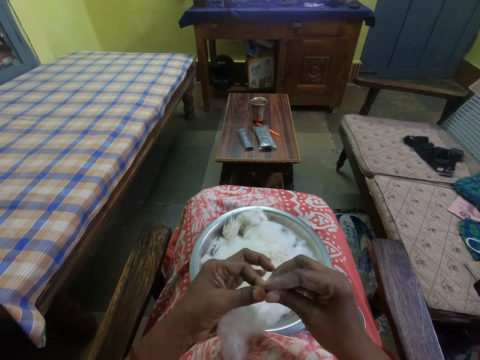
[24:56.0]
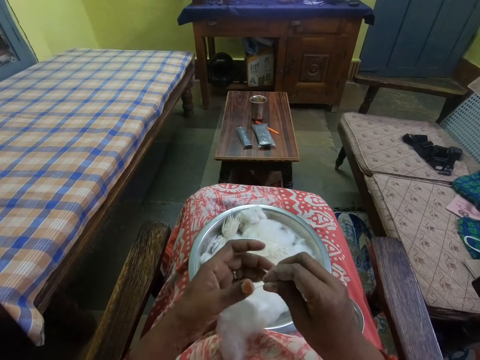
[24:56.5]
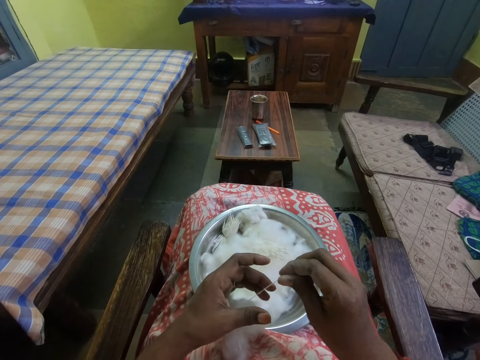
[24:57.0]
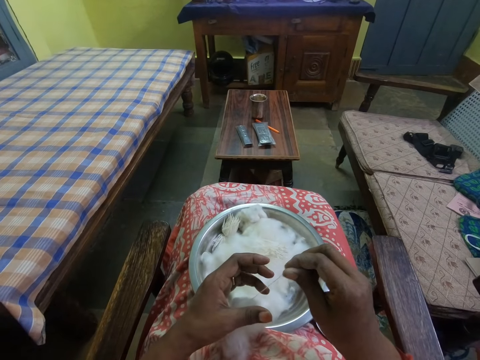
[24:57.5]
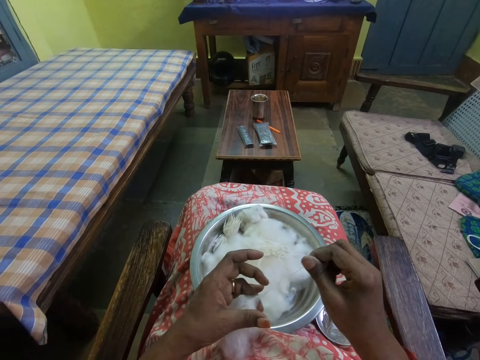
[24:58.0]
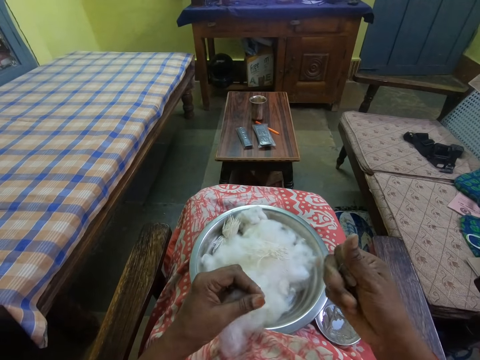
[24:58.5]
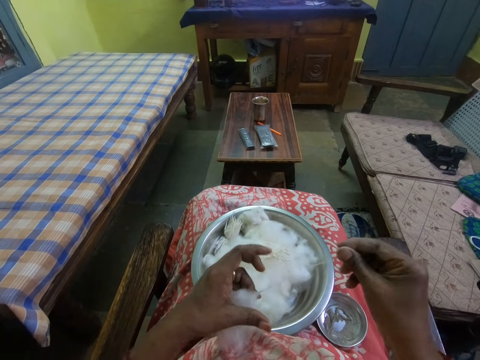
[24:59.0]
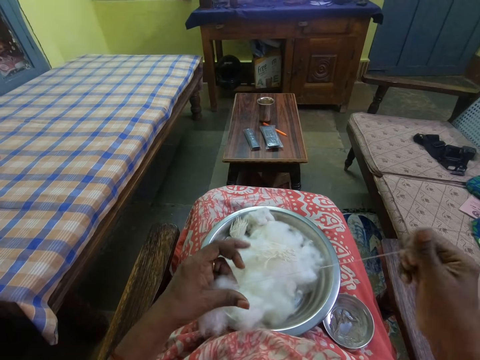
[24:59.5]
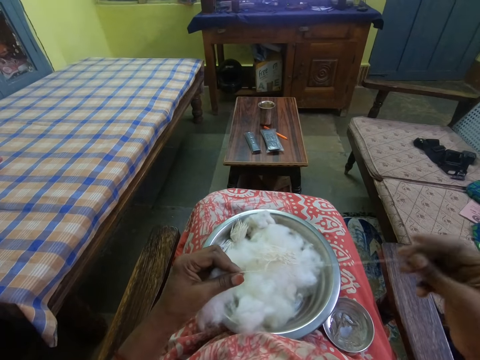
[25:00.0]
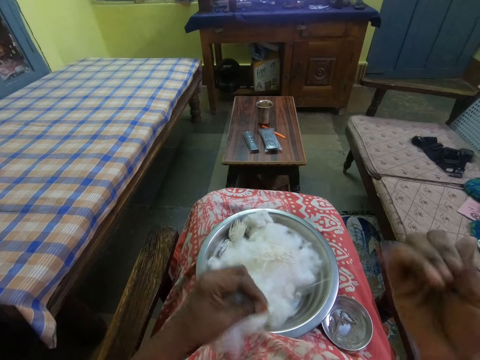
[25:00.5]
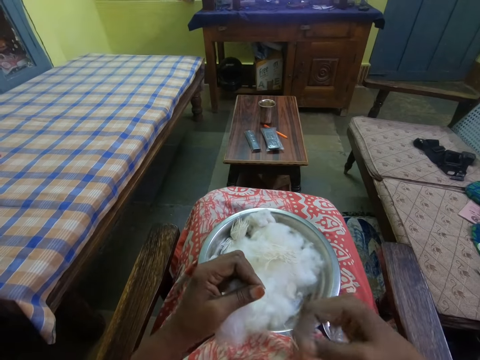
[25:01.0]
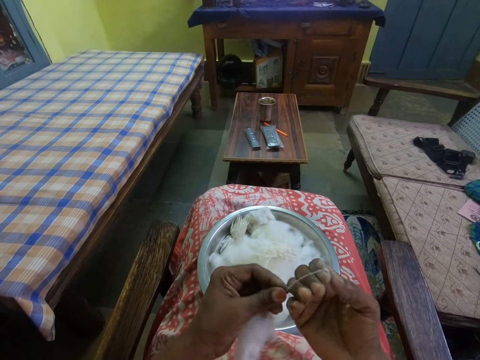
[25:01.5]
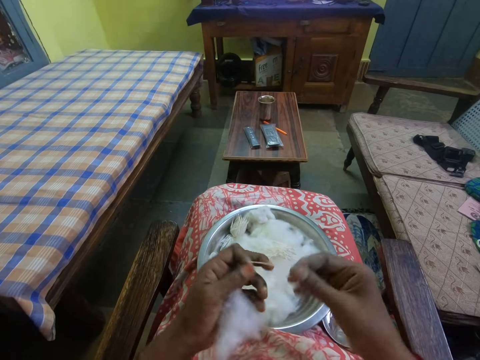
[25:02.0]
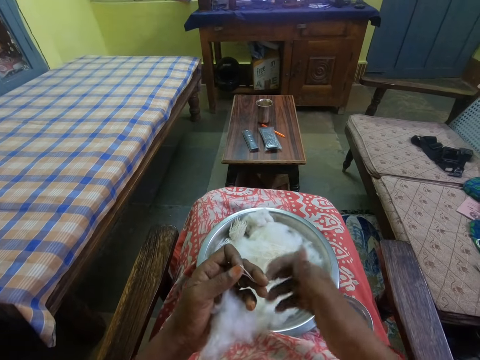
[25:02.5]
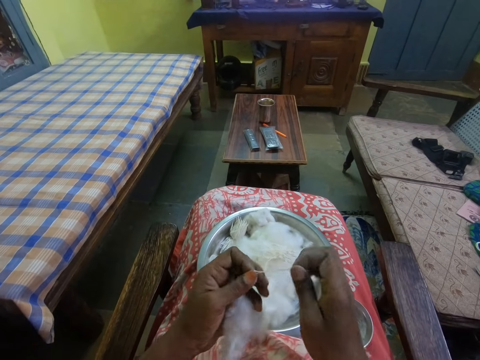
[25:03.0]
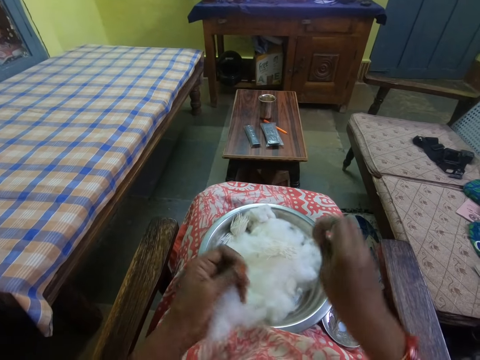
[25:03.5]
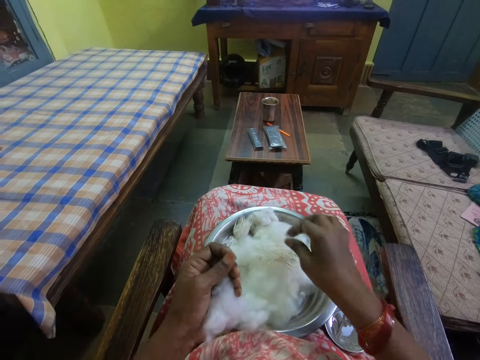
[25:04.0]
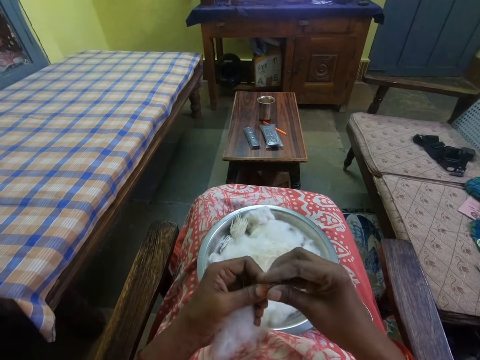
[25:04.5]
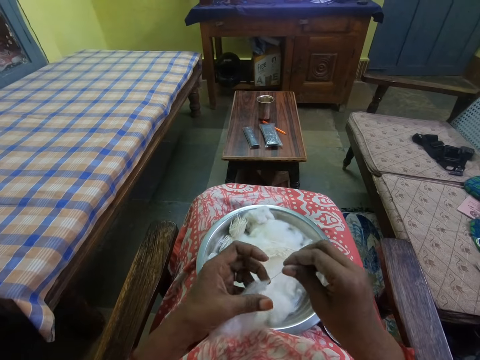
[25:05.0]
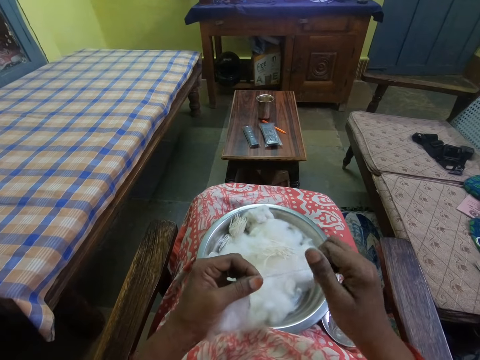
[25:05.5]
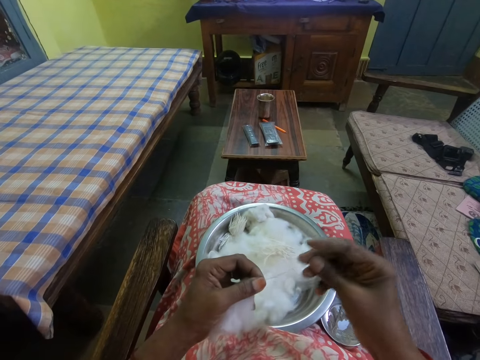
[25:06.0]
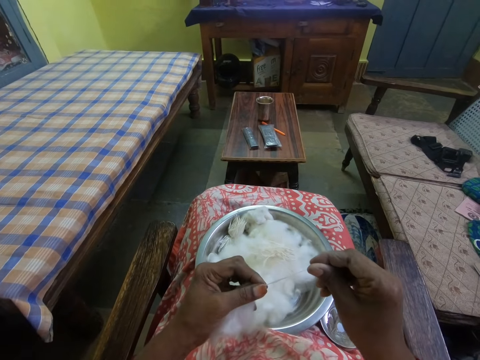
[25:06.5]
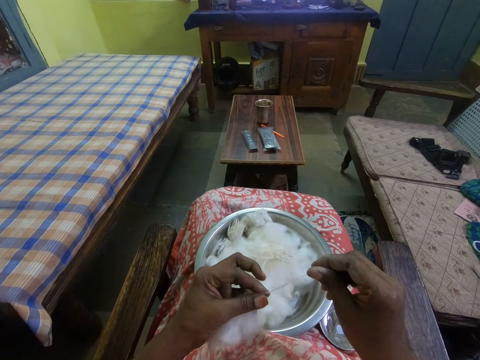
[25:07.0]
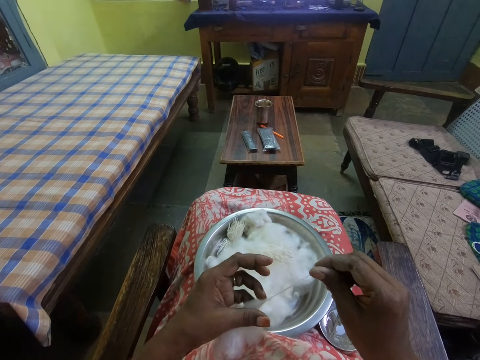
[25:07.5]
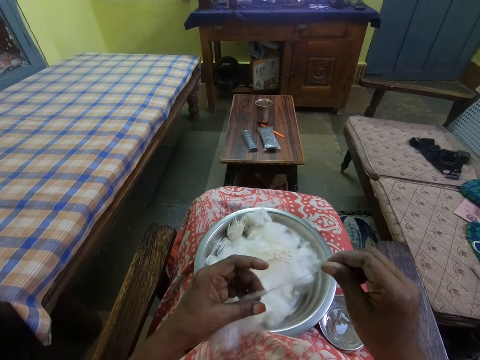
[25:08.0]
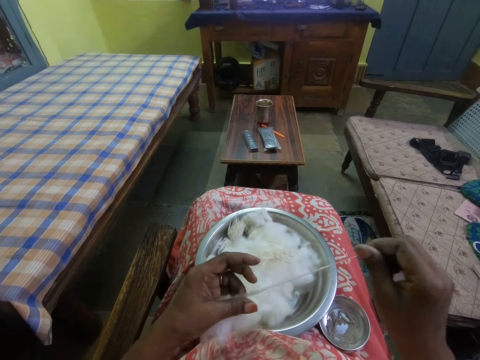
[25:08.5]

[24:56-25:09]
The camera wearer rolls the cotton thread. They pull the cotton string. They fold the string in the hand. They cut the string. They place the string in the bowl. They pull the cotton string.

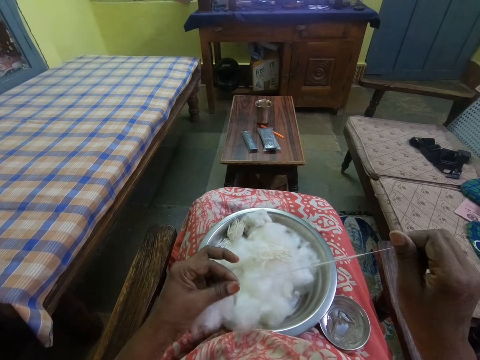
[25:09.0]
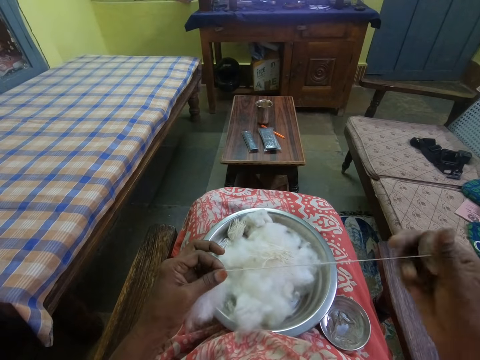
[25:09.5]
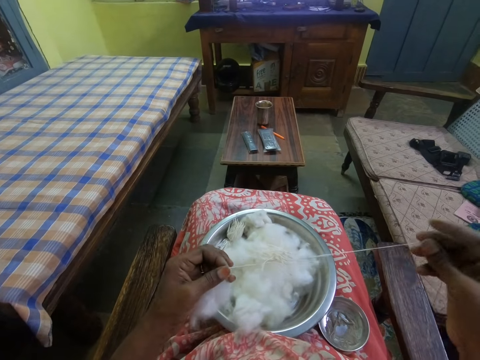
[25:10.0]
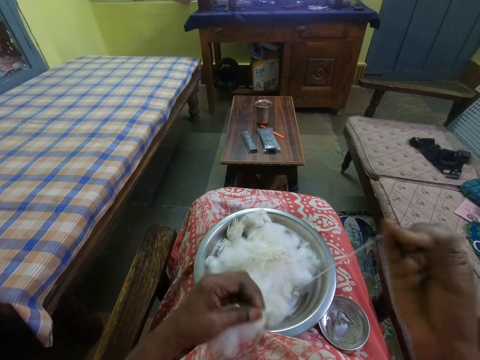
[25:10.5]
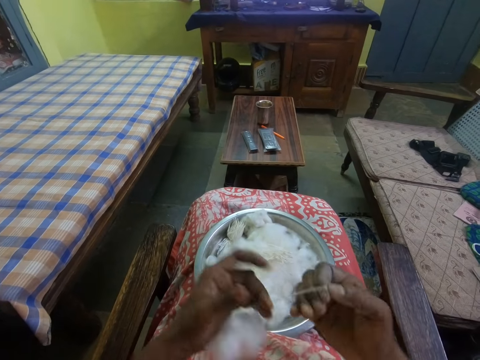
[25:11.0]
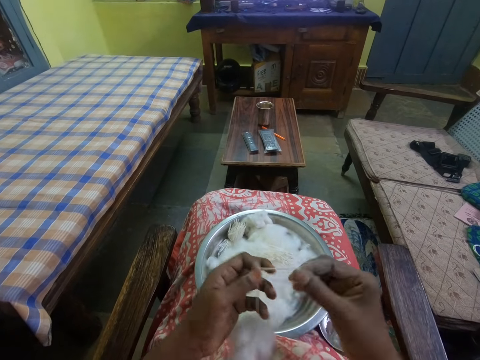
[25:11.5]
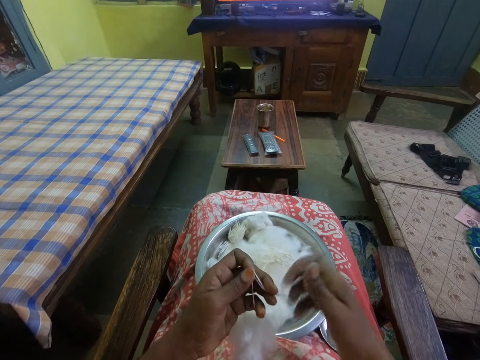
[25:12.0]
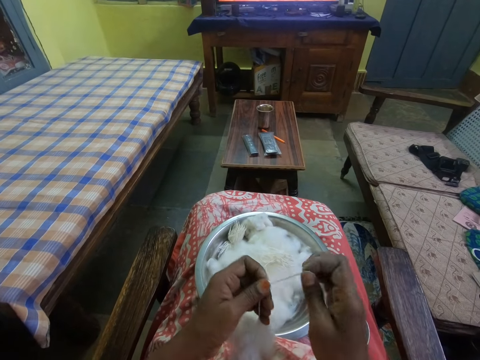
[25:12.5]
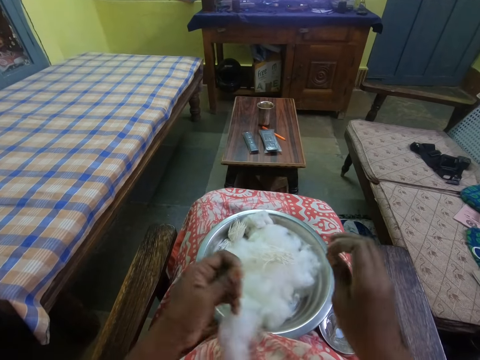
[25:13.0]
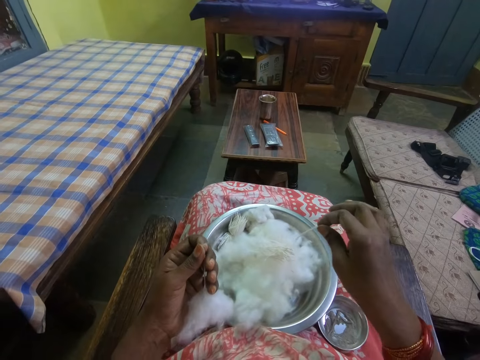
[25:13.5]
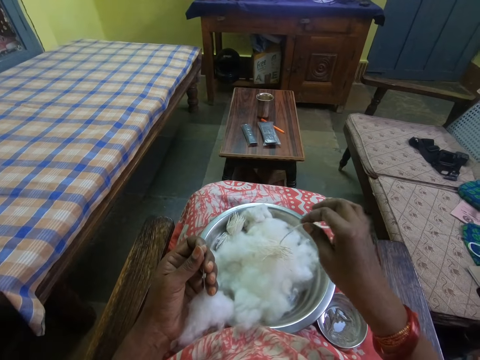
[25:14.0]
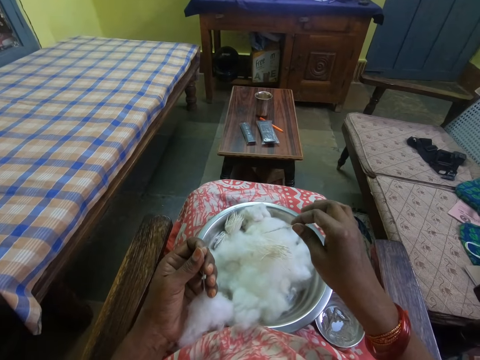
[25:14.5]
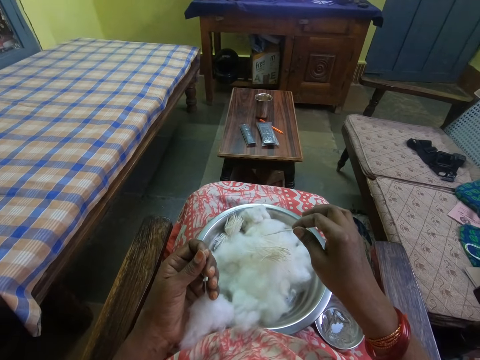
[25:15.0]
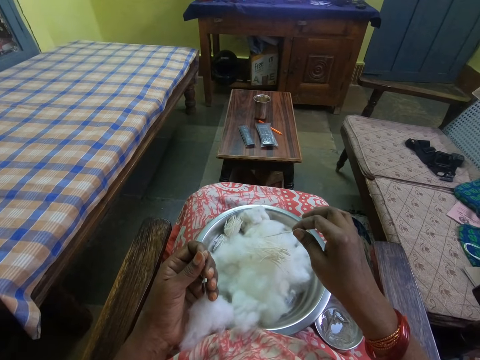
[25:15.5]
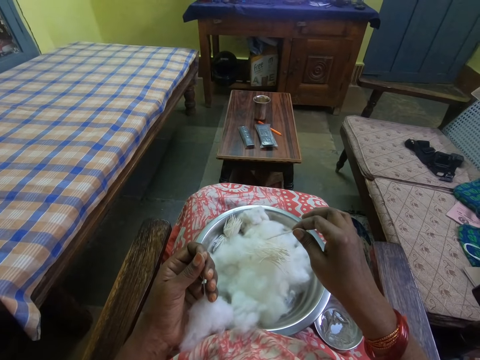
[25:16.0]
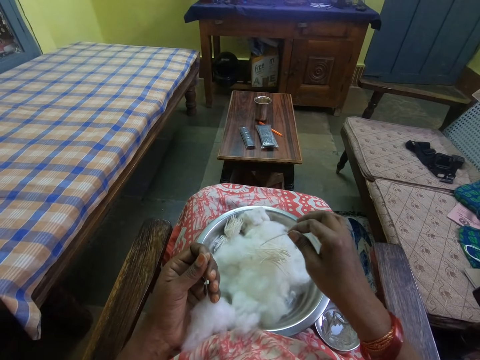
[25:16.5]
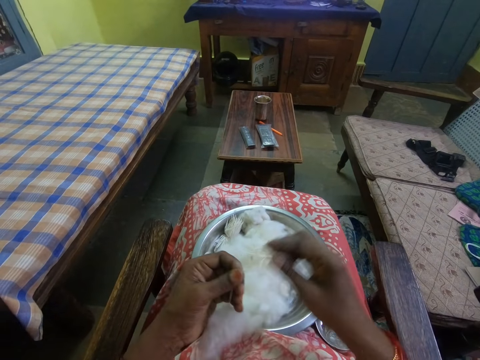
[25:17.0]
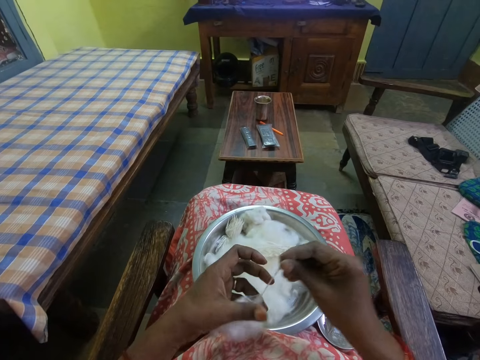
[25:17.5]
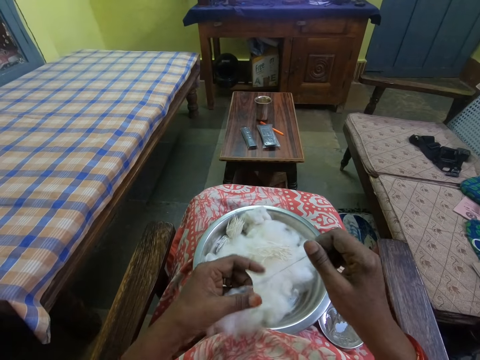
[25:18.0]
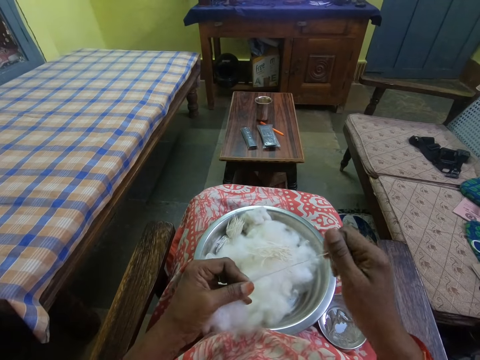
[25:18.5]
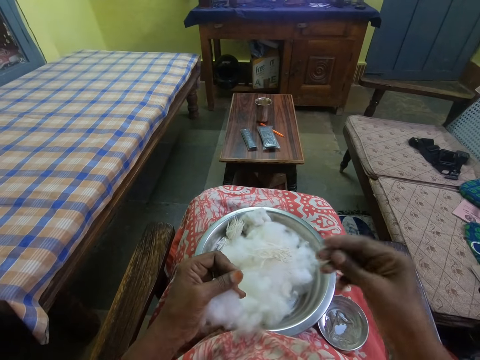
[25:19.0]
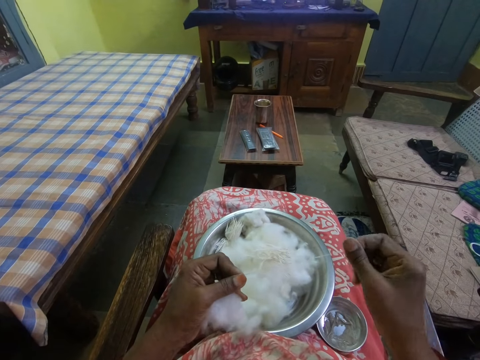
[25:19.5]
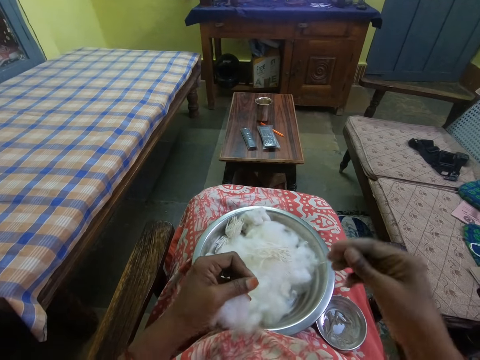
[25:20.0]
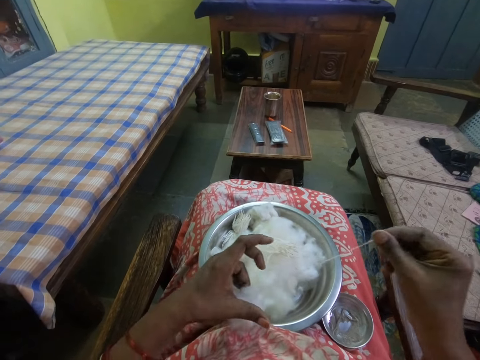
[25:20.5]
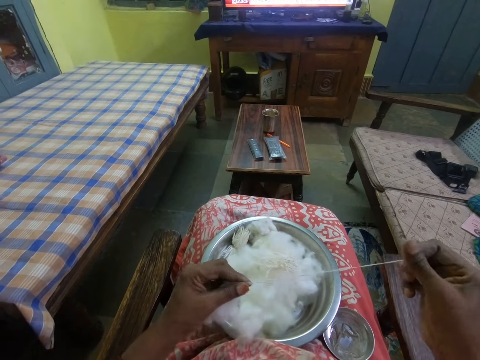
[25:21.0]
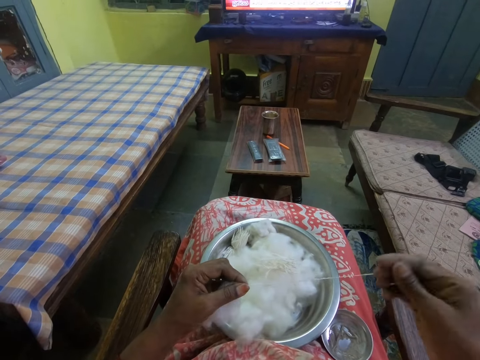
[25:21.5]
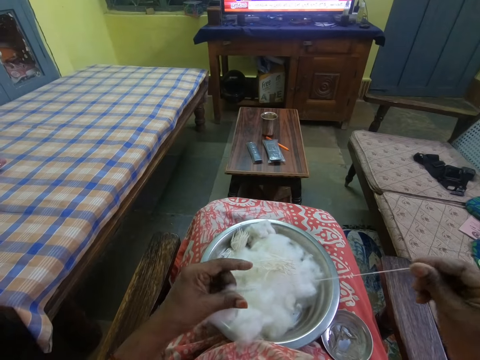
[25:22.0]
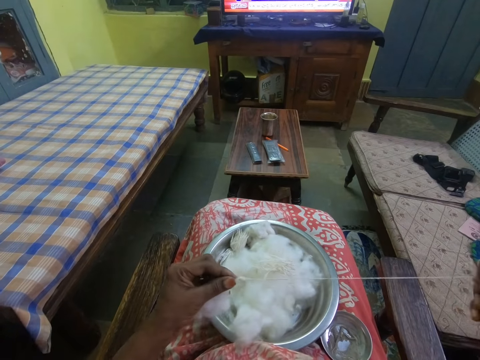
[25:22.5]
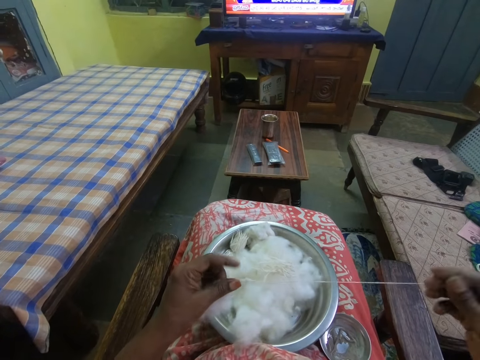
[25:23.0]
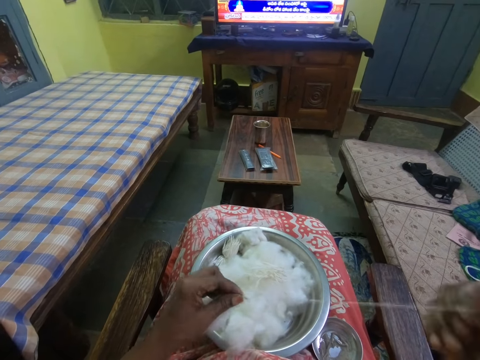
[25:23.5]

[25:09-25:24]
The camera wearer folds the string in the hand. They cut the string. They put the cotton thread in the tray. They look around. They place the string in the bowl. They pull the cotton string. They roll the cotton thread.
